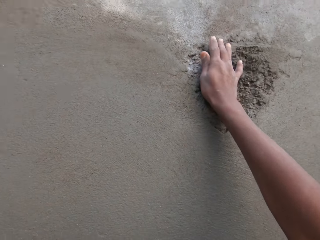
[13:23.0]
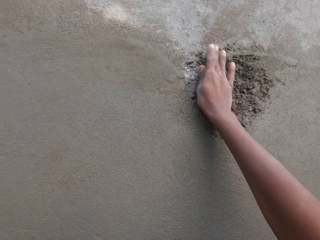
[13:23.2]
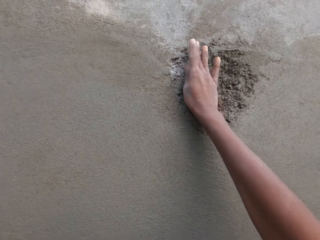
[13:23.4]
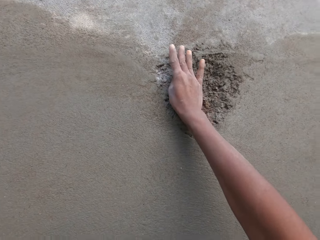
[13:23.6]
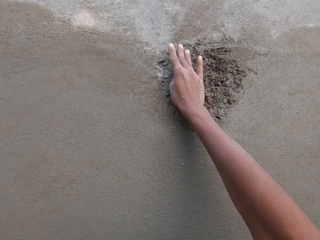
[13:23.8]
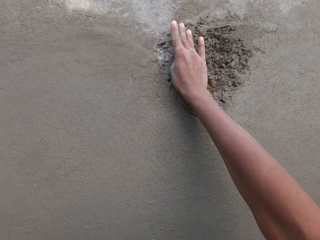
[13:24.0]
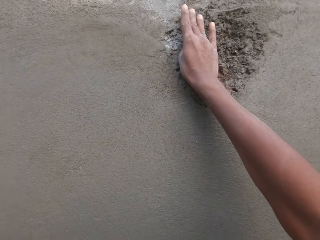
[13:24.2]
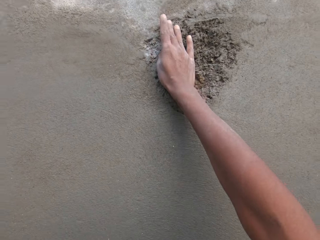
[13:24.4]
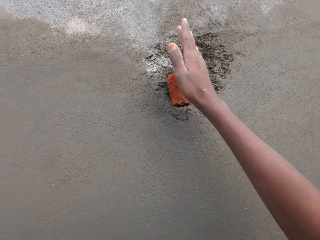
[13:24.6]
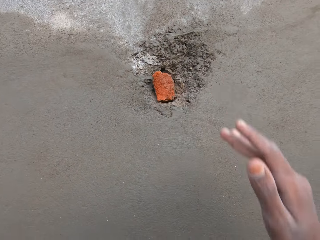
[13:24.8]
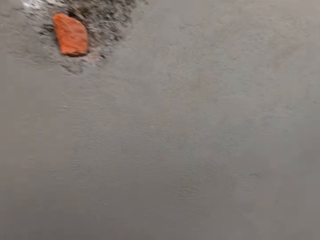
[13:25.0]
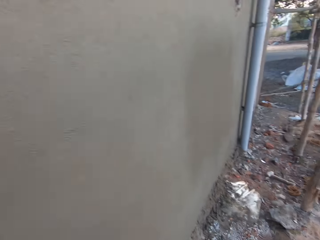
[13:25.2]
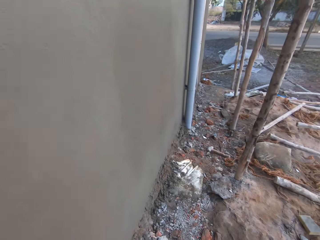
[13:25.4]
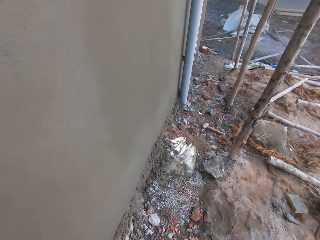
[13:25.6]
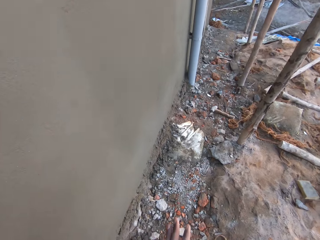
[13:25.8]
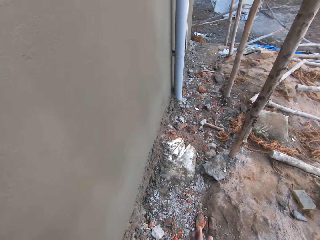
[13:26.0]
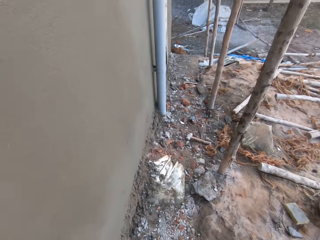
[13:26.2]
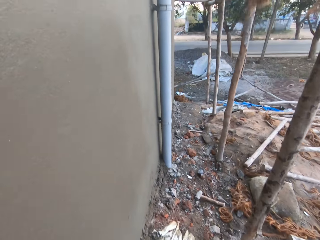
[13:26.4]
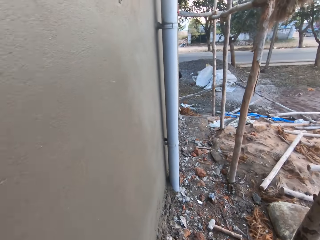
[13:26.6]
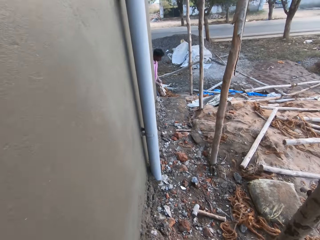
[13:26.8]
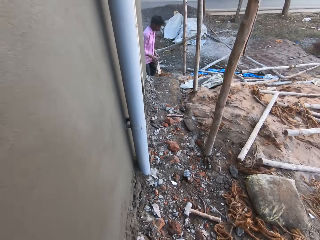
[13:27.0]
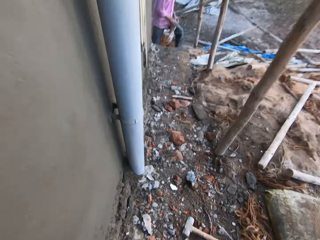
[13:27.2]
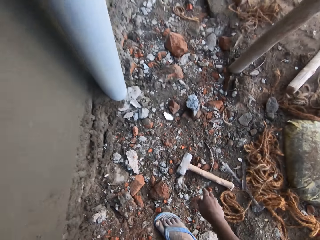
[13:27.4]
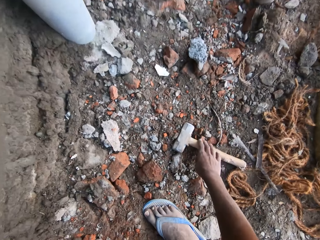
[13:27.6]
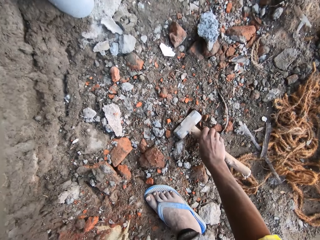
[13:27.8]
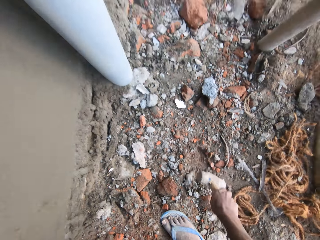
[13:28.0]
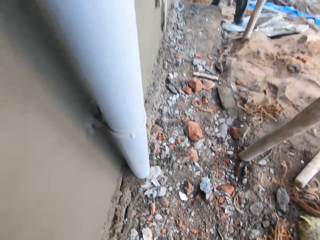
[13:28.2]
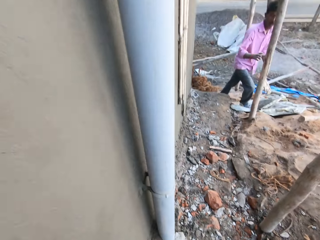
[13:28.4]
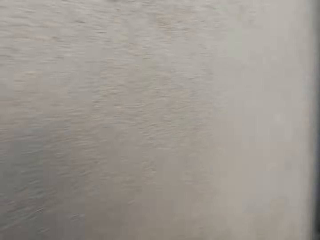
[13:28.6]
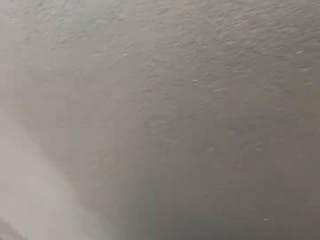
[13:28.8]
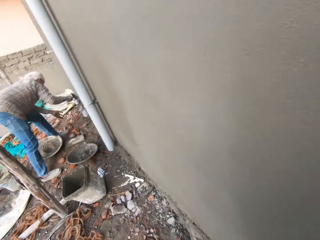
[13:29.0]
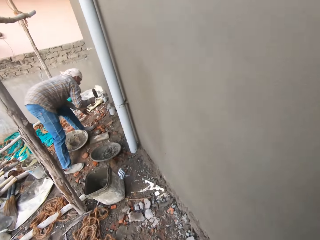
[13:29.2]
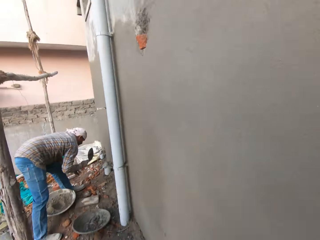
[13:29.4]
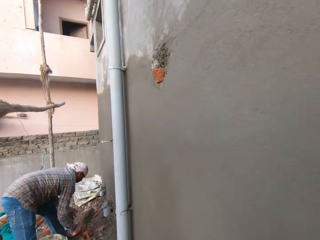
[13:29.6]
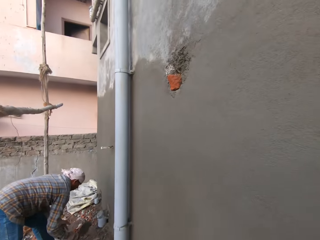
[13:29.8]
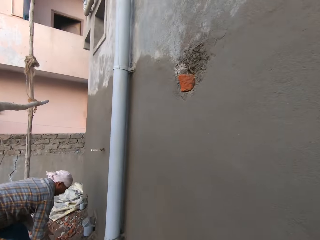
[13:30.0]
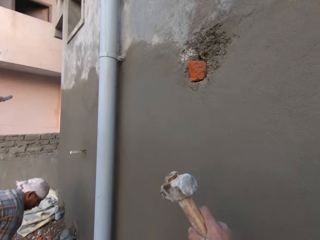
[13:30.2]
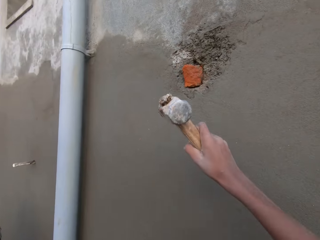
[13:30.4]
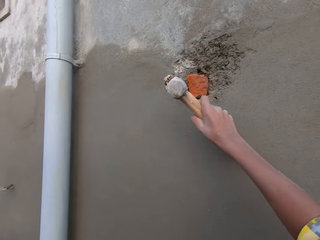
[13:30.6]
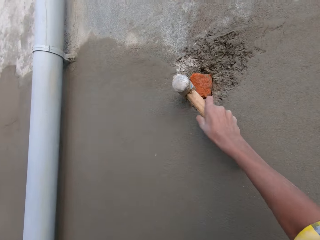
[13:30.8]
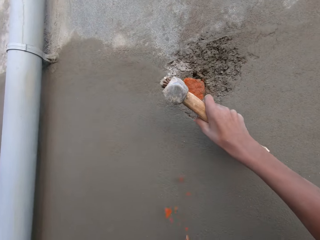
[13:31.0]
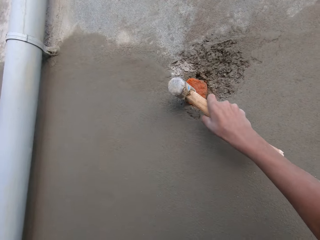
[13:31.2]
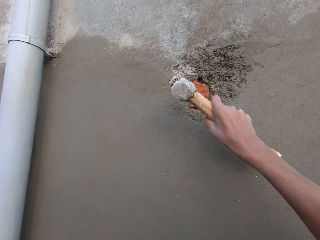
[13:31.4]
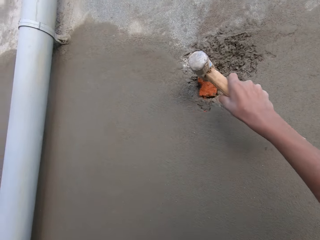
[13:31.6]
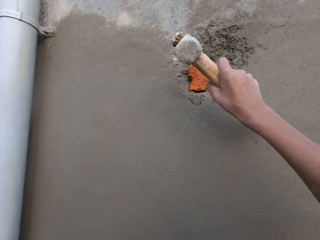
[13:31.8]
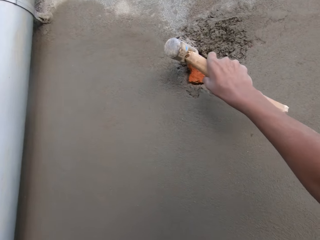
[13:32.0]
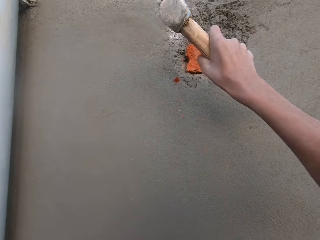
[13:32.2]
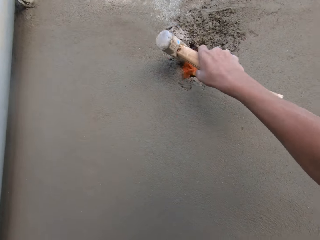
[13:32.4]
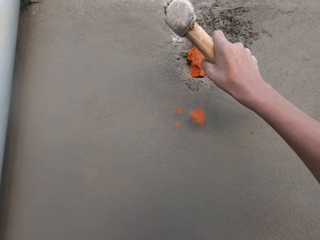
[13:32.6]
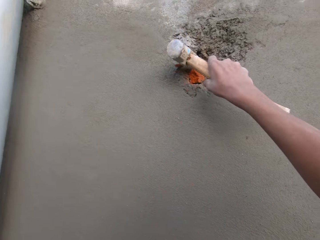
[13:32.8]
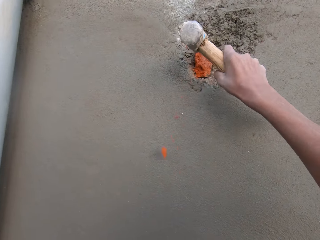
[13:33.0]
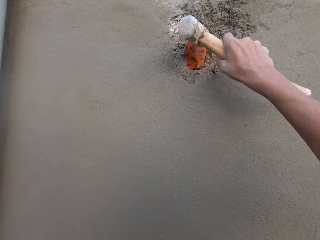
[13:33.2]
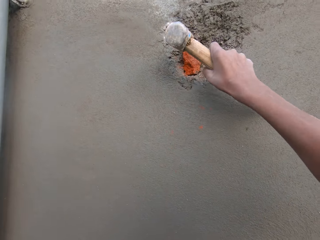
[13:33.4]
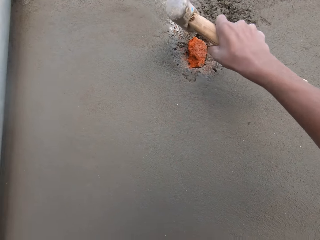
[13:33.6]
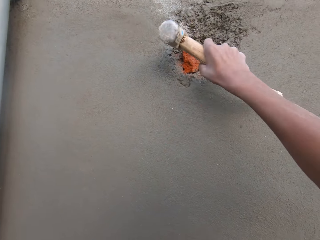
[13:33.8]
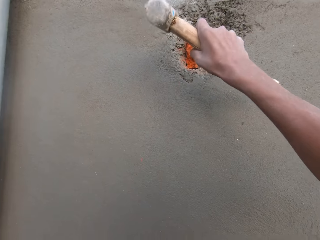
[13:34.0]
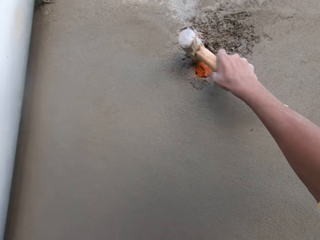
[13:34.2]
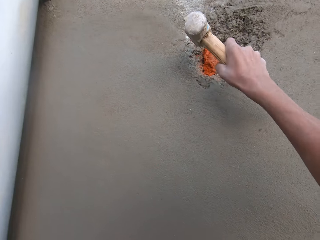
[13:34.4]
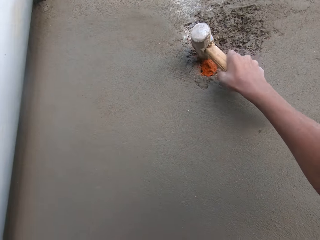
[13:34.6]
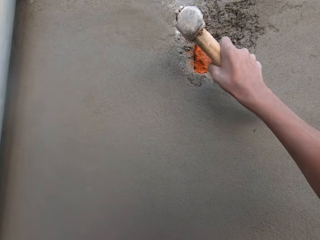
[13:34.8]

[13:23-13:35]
The camera wearer pushes the claystone into the hole on the wall with his right hand. He walks in the site building. He picks the hammer from the ground with his right hand. A man hits the cement mixing bowl with the trowel in his right hand. The camera wearer hits the claystone into the hole on the wall with the hammer in his right hand.

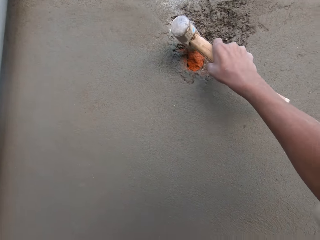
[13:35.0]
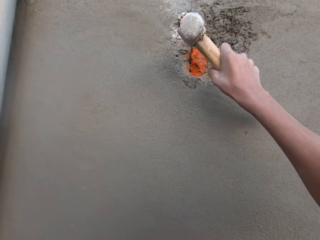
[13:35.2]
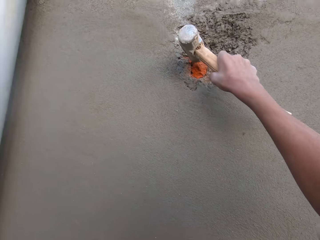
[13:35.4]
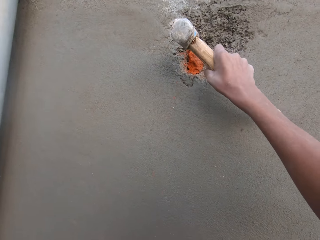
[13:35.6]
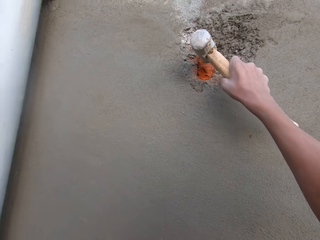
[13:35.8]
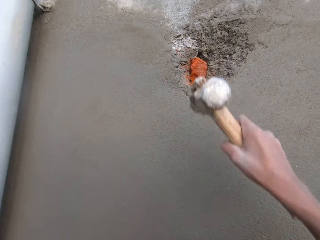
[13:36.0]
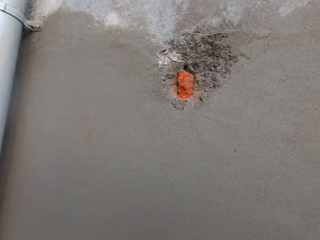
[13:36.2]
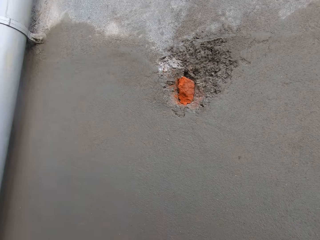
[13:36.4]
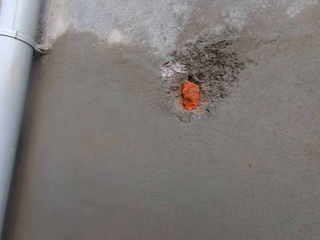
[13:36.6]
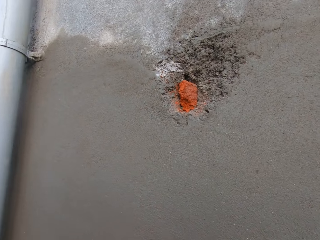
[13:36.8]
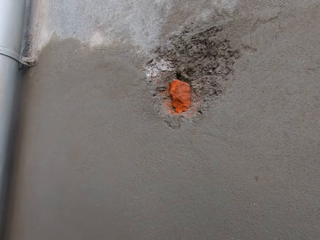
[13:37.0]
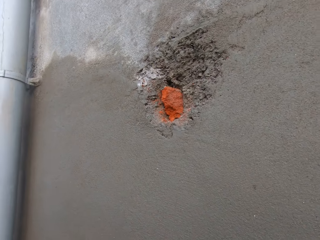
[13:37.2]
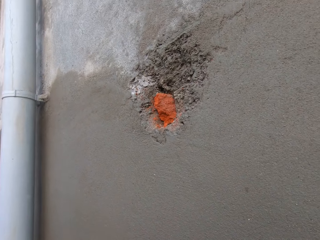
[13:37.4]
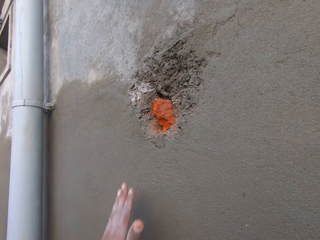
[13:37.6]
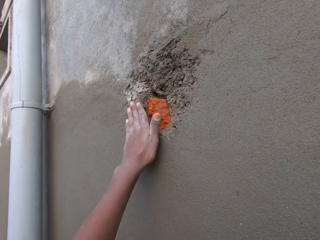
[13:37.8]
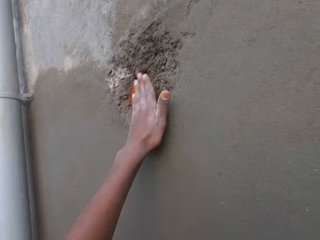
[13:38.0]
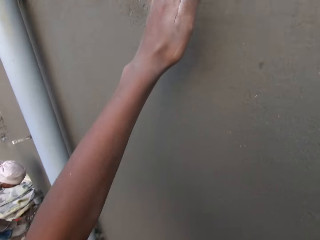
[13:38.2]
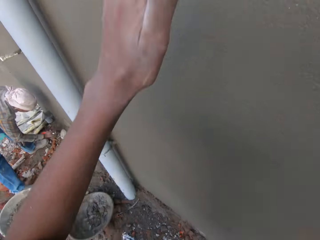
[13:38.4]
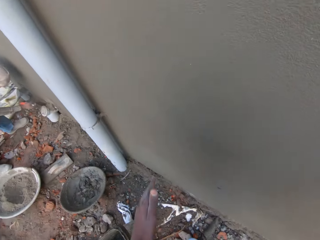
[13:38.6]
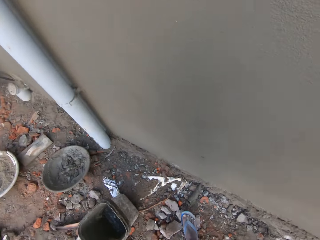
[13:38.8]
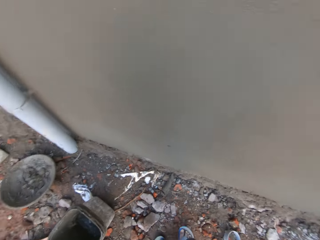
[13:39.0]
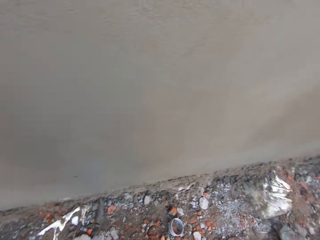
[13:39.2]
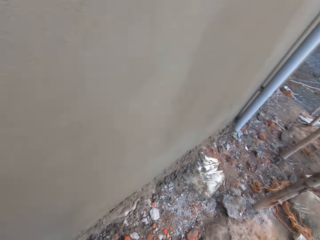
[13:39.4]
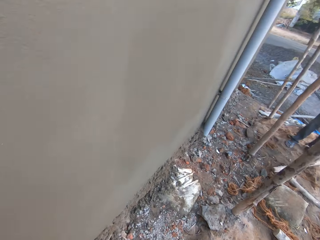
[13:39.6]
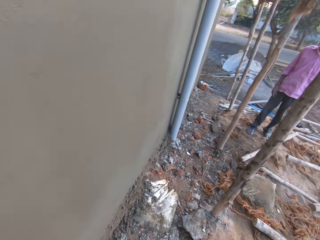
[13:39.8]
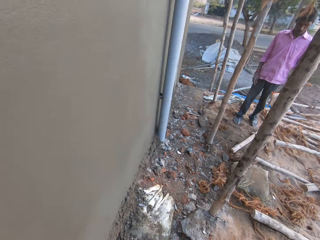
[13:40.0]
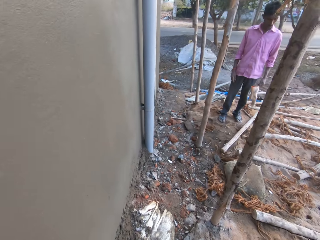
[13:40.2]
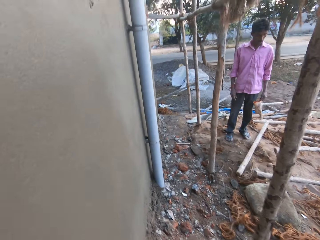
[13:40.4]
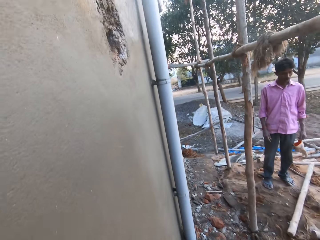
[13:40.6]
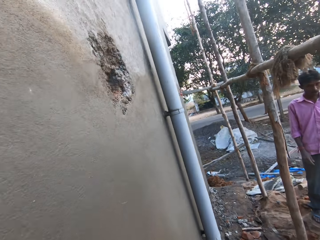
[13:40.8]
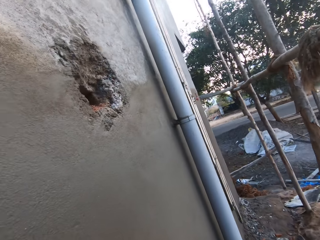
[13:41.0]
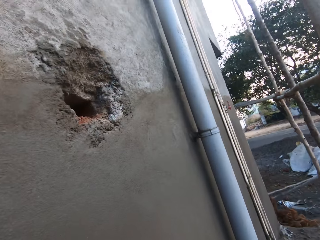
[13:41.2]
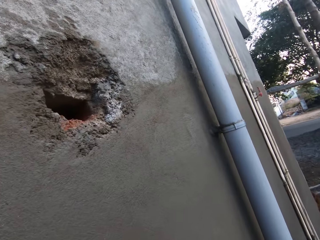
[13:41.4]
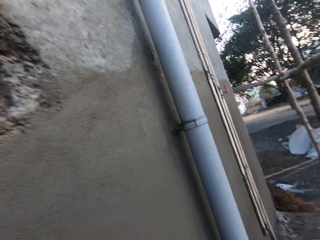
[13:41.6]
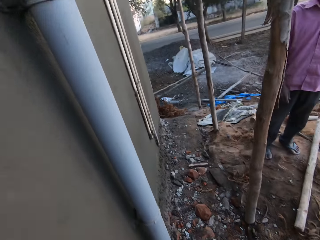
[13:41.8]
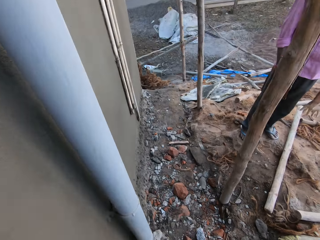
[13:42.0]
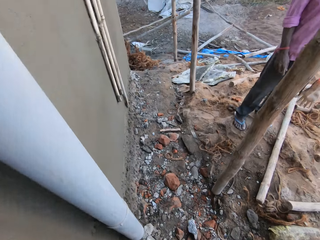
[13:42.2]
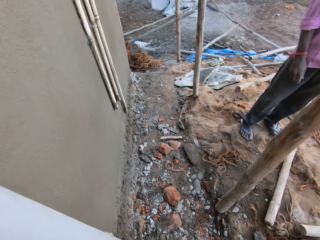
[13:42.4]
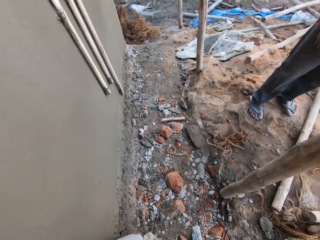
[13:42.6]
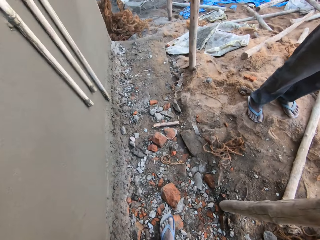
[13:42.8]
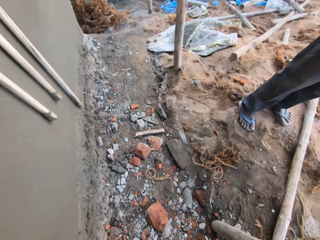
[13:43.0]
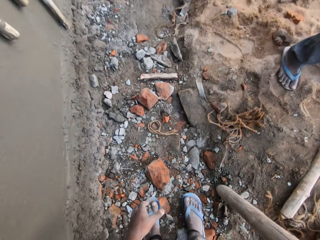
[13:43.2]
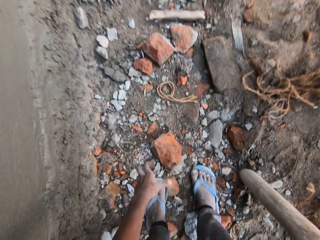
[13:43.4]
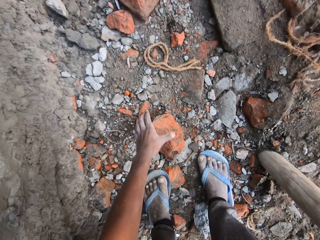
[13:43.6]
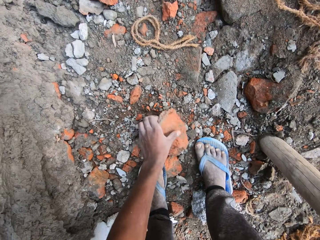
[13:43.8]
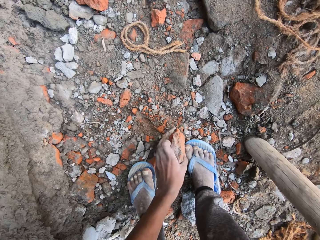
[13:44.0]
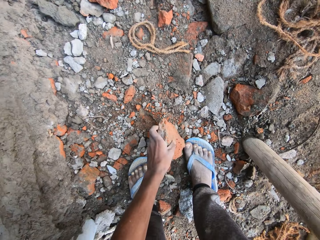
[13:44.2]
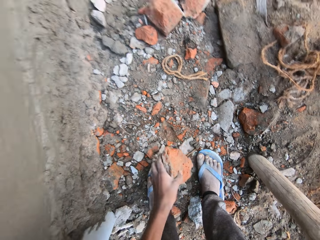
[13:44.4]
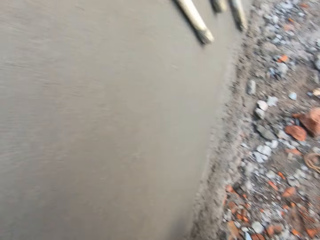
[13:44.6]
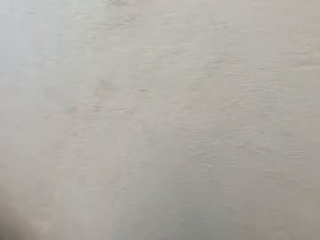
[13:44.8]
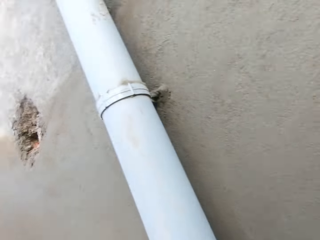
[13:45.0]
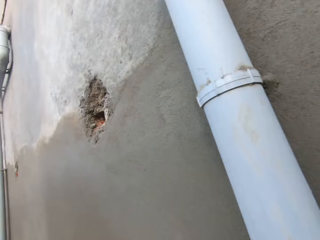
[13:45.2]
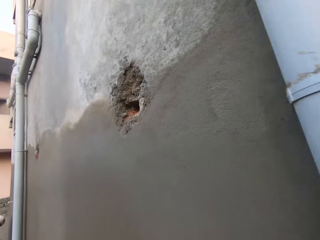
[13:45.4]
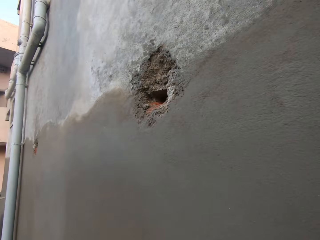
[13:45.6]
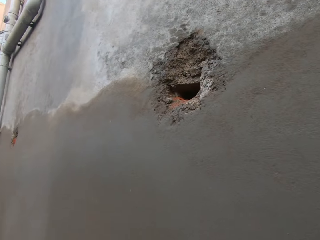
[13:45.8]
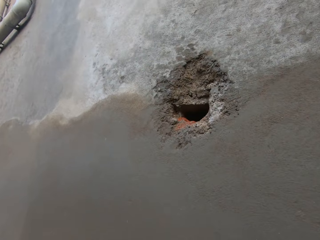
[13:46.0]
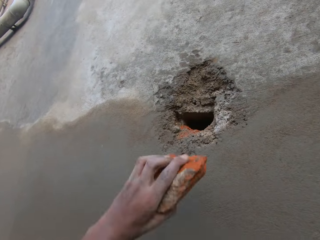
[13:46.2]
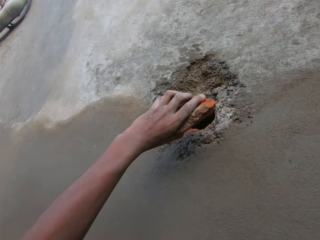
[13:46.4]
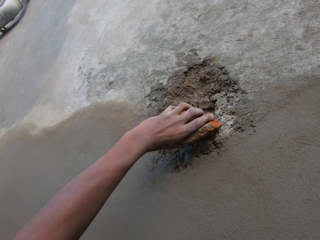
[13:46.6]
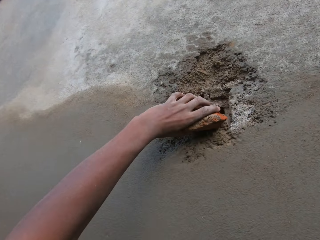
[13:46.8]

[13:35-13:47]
The camera wearer touches the claystone in the wall with his left hand. He wipes the wall with his hand. A man converses with the camera wearer. The camera wearer walks in the site building. He picks a claystone or piece of brick from the ground with his left hand. He inserts the brick into a hole in the wall with his left hand.
